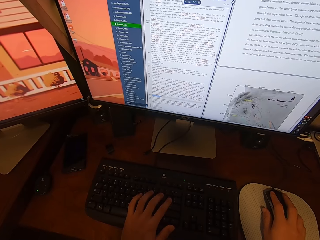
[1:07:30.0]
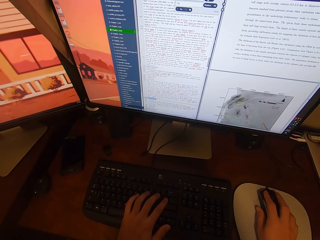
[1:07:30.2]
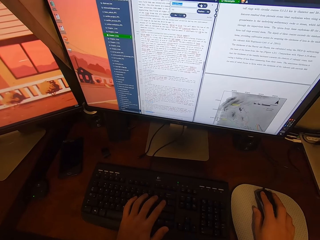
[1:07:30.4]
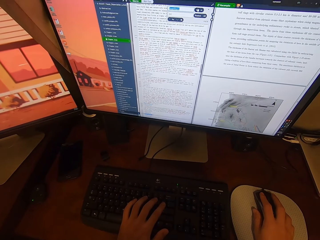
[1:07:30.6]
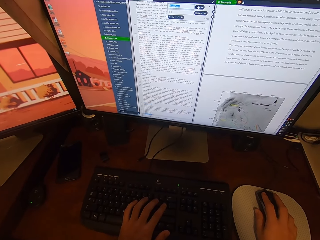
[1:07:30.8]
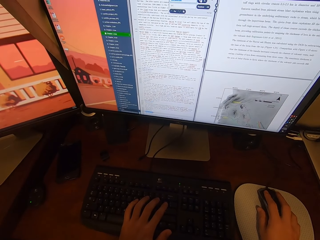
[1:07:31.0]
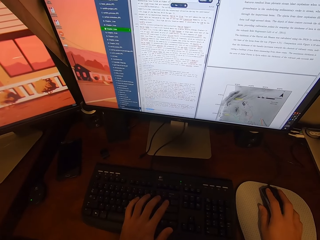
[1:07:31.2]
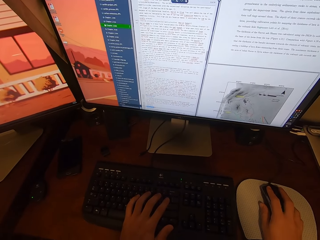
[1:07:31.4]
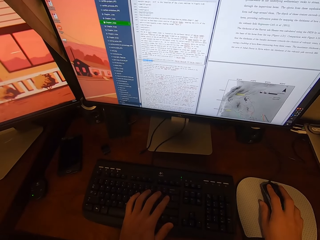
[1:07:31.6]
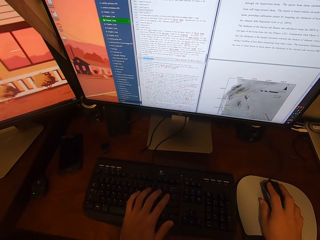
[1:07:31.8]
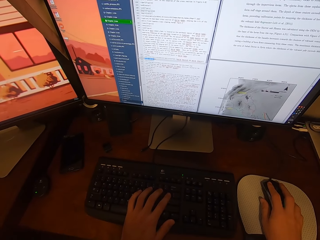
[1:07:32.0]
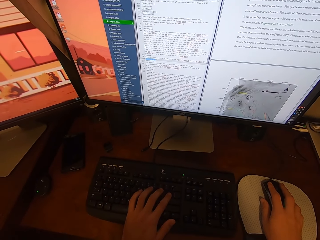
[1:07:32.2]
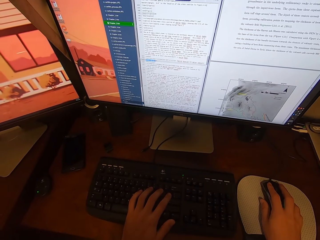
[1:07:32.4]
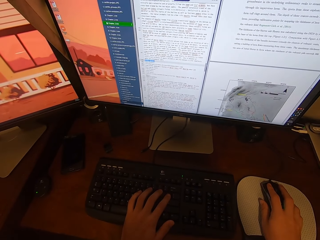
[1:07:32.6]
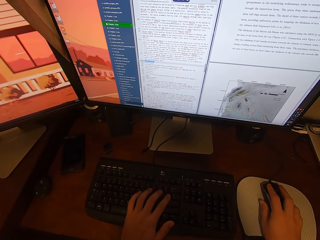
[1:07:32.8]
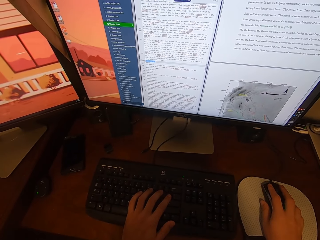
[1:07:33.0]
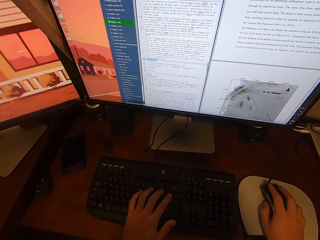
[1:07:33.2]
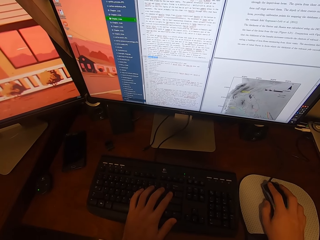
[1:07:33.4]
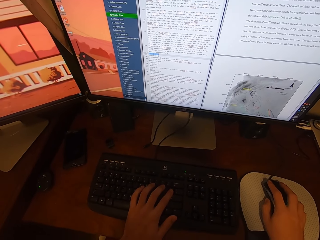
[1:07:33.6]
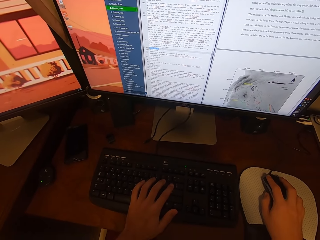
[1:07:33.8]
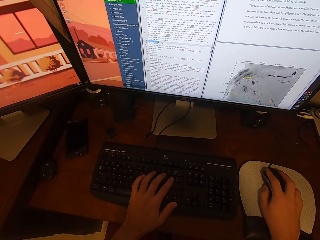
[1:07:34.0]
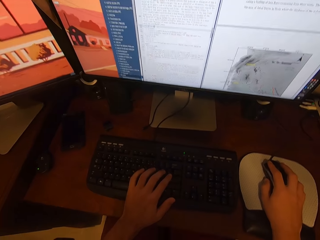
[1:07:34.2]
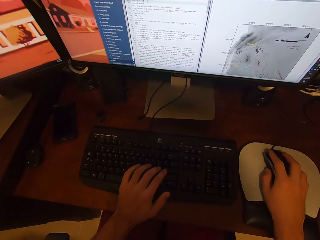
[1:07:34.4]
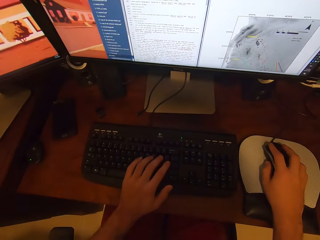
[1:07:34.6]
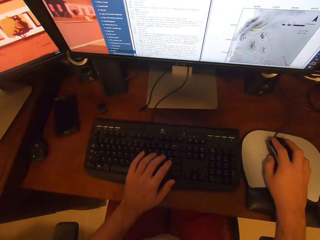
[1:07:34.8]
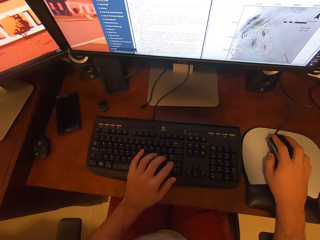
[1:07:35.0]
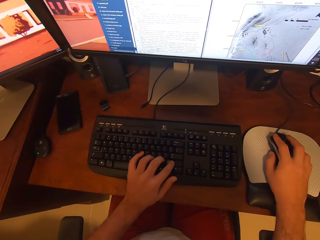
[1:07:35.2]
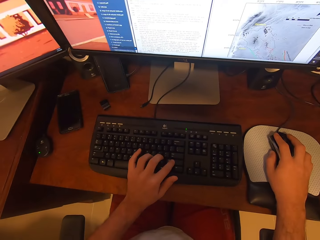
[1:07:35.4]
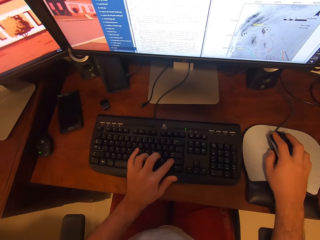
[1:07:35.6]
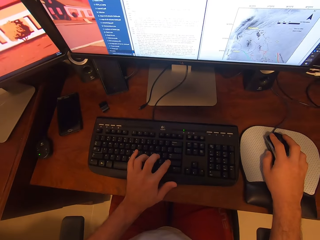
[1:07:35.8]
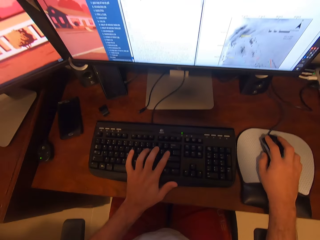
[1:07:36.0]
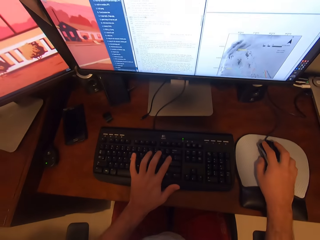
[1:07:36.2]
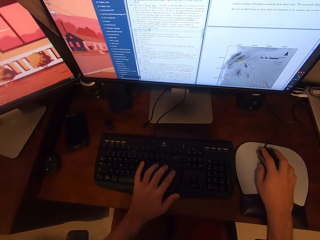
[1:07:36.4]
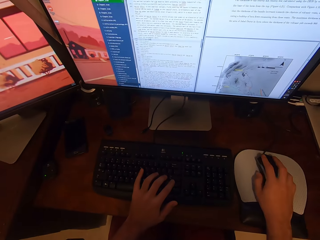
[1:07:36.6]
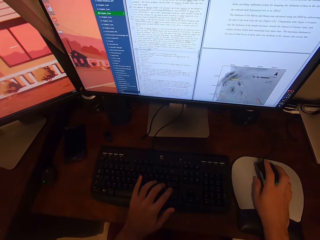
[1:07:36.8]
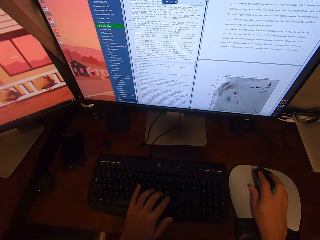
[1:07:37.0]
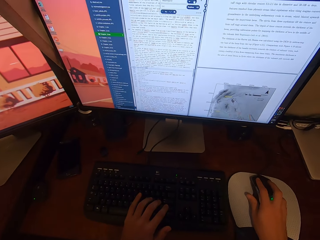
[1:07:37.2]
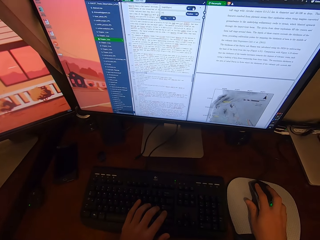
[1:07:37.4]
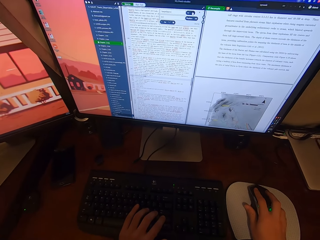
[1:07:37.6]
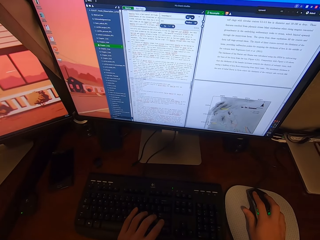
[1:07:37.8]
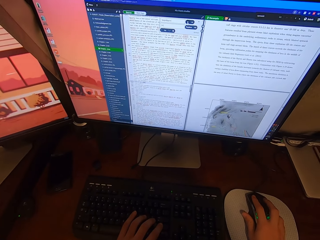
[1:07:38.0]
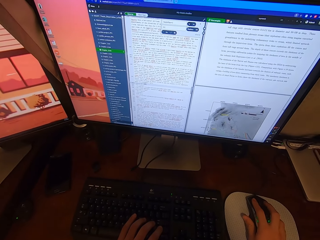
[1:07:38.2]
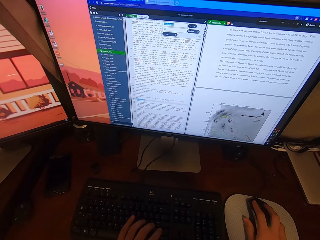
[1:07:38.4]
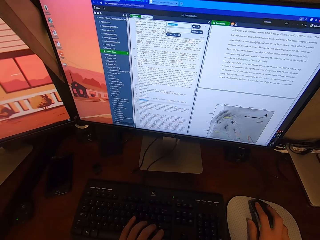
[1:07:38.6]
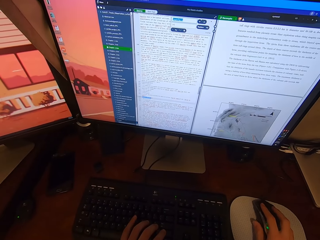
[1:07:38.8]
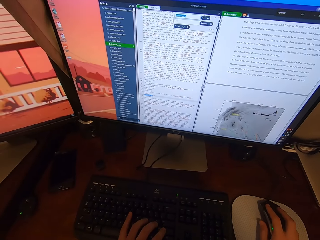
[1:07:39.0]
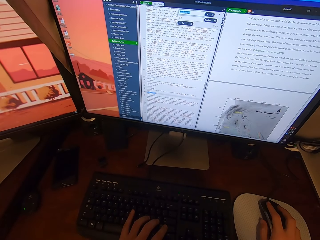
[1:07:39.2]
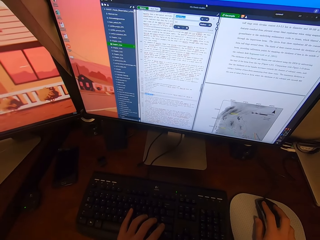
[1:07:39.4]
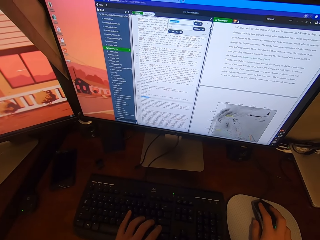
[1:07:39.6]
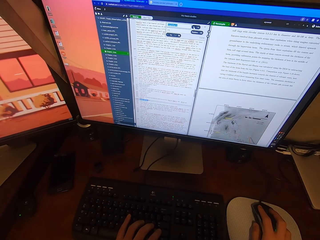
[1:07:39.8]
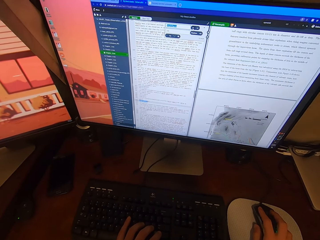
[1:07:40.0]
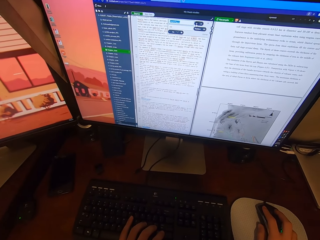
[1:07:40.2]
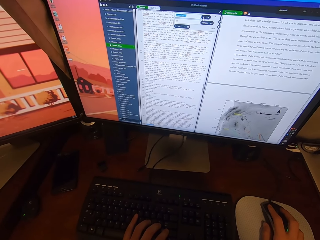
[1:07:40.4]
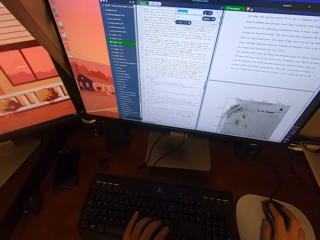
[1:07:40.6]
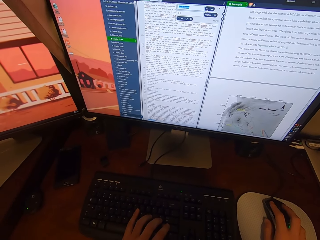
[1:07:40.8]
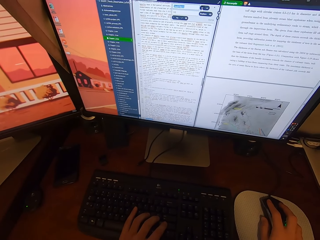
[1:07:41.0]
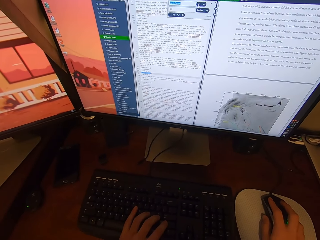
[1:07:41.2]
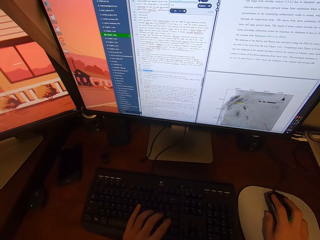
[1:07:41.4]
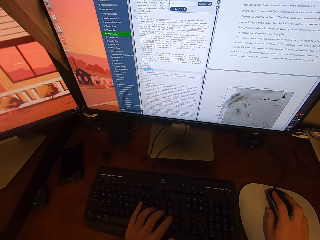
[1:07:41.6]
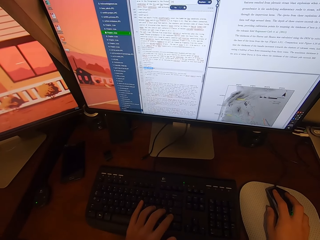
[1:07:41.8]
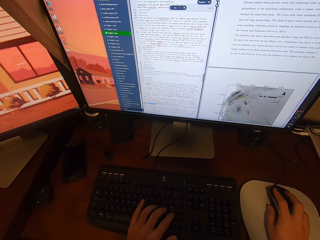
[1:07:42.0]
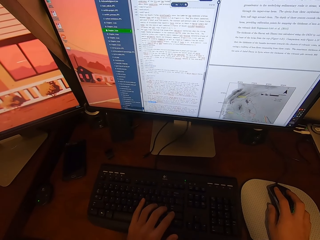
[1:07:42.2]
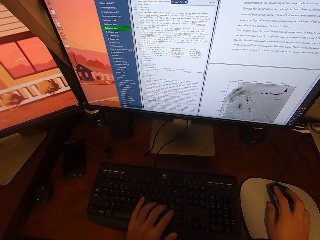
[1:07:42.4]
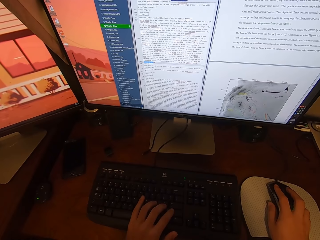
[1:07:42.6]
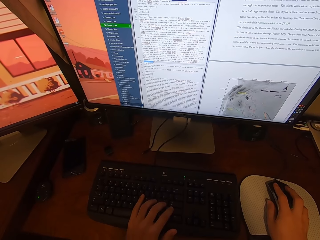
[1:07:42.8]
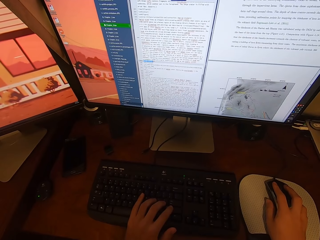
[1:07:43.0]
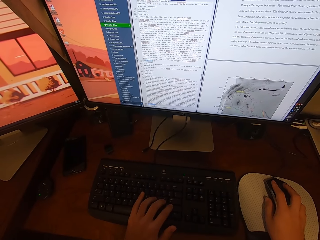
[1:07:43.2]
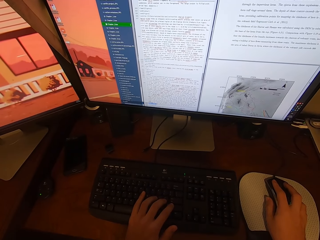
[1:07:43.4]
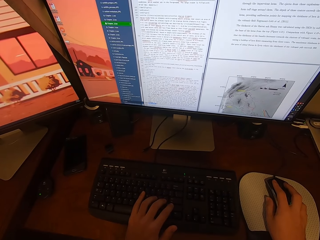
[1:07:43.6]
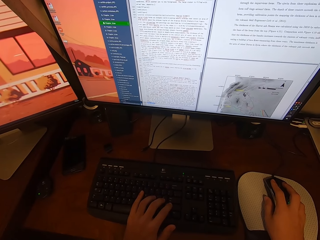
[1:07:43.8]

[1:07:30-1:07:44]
The camera wearer types on the keyboard's buttons. They click the mouse.

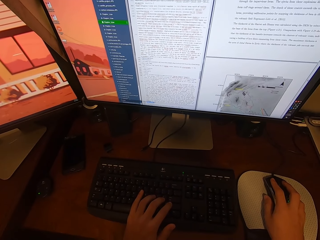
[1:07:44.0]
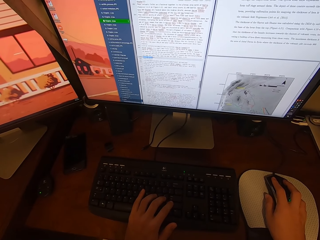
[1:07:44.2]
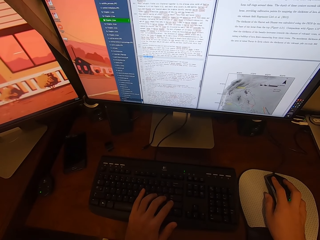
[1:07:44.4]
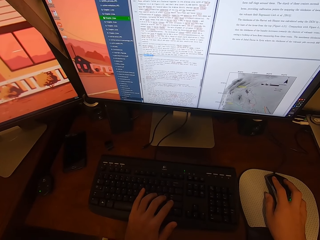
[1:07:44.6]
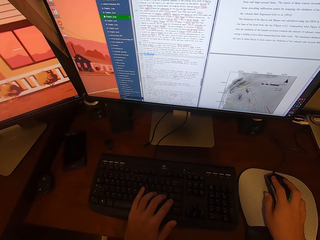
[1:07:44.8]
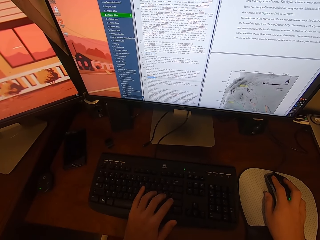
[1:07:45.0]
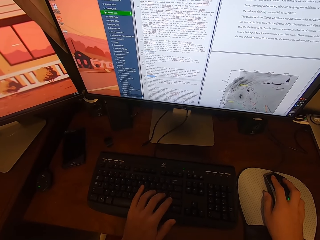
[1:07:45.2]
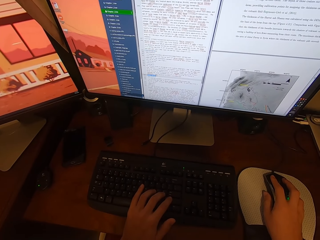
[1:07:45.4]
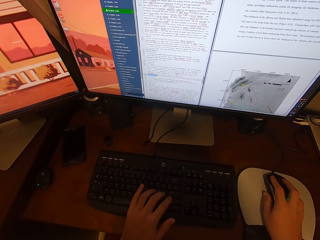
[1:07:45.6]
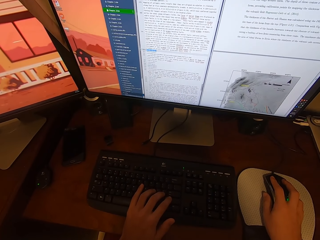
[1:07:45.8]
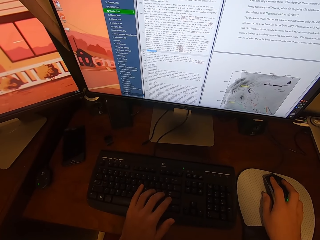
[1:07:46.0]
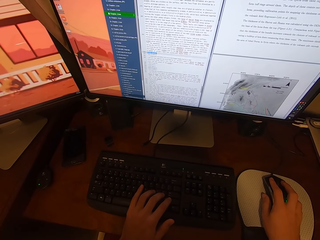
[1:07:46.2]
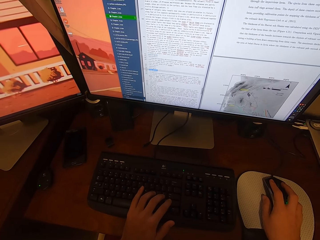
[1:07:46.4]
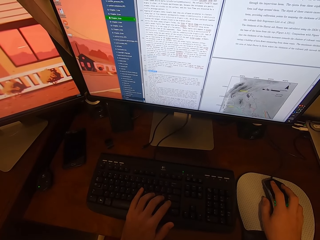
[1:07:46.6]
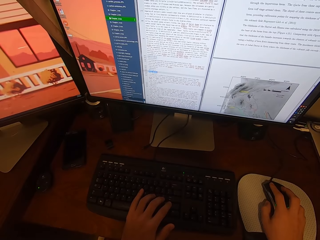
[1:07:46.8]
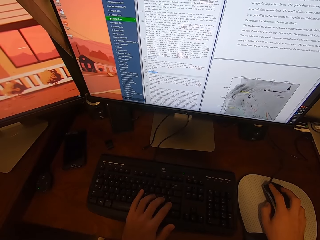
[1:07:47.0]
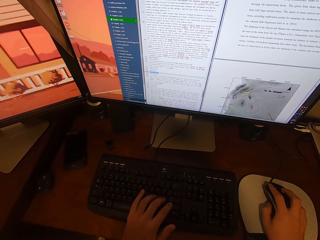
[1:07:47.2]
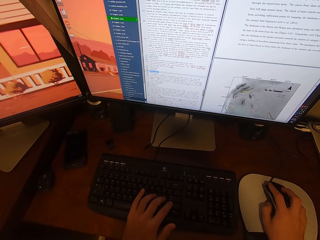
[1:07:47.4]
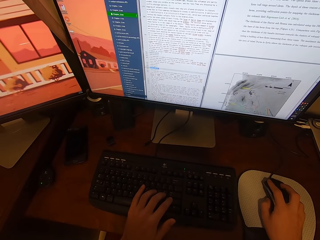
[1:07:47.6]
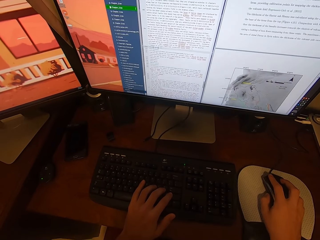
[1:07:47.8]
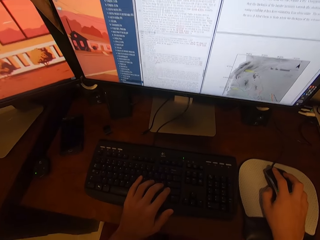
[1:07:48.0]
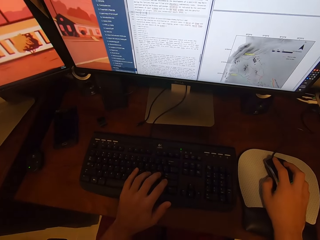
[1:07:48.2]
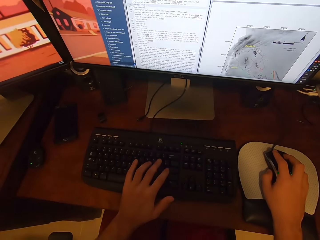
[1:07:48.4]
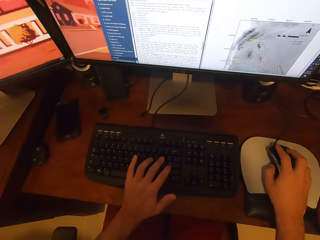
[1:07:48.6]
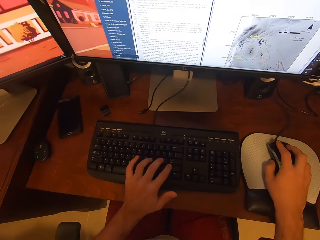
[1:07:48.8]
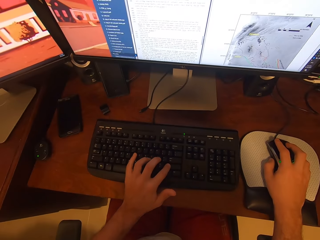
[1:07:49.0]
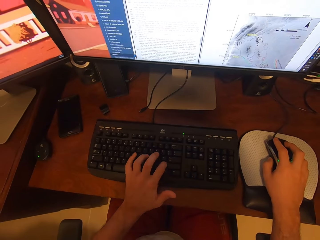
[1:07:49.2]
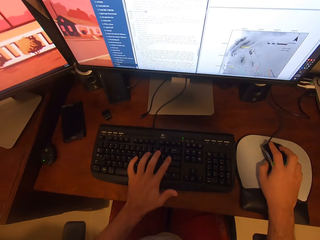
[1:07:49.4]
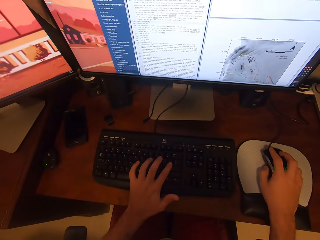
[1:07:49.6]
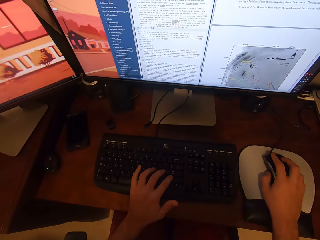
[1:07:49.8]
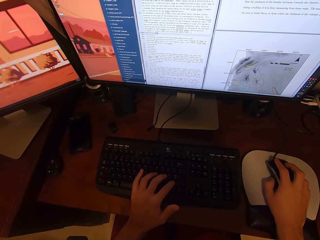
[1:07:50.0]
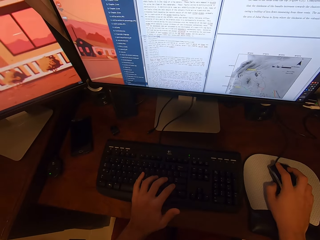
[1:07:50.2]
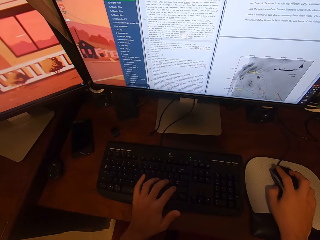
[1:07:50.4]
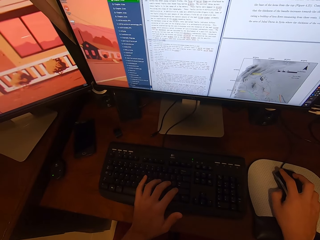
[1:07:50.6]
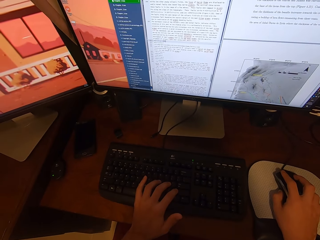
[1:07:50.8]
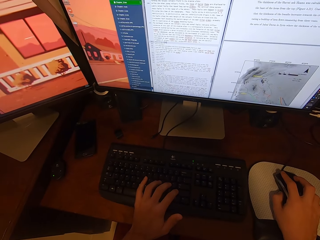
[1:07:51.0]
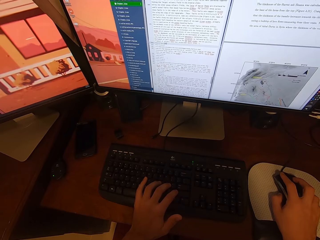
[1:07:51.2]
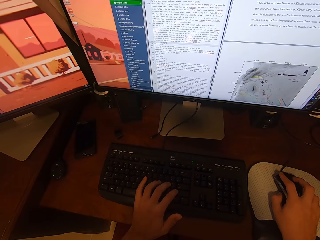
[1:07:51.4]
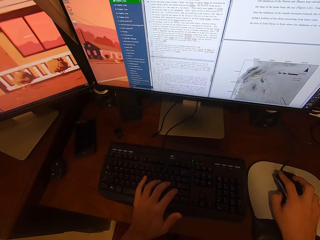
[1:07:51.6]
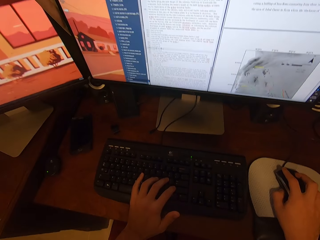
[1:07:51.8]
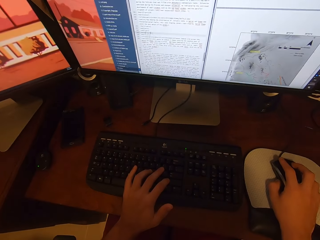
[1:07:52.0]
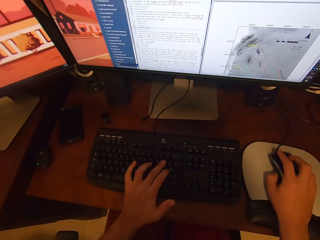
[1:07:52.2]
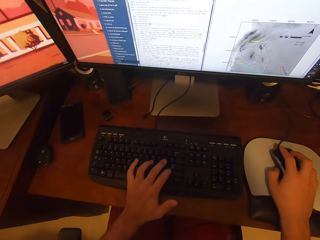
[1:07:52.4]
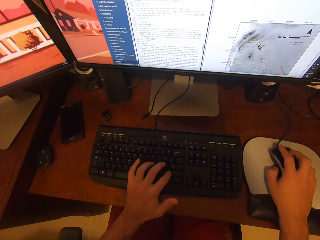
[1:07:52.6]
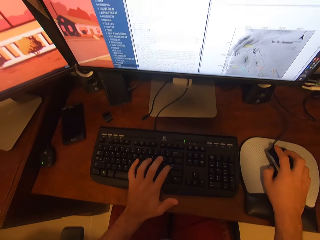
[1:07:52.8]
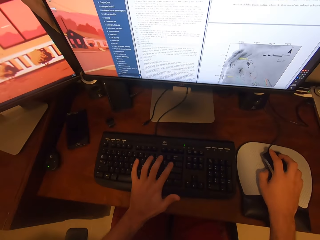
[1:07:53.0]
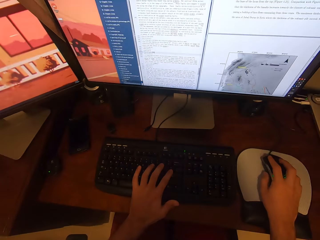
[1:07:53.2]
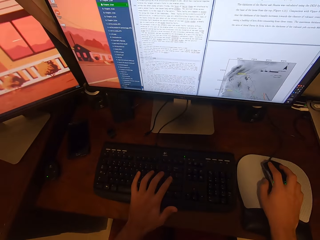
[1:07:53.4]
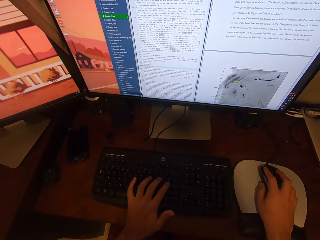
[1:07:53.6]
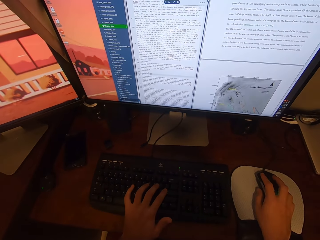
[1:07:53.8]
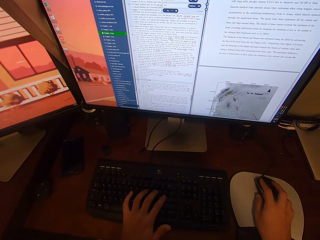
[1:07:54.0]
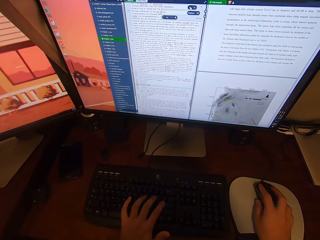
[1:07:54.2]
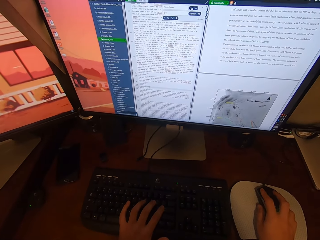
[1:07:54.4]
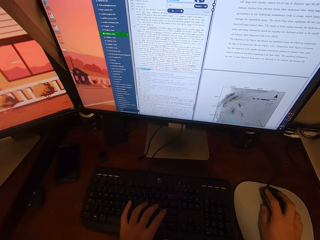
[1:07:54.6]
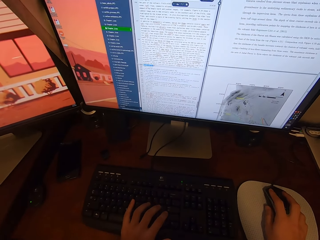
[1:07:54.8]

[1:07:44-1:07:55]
The camera wearer operates a desktop with a mouse. He types on a keyboard with his hand. He operates the desktop with the mouse. He types on the keyboard with his hand.
